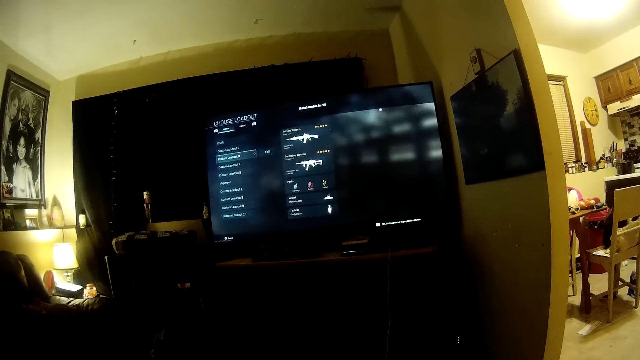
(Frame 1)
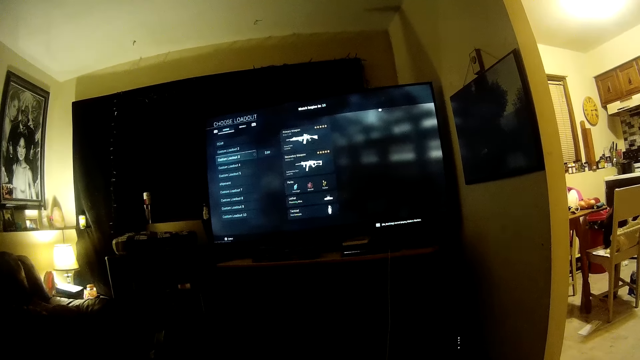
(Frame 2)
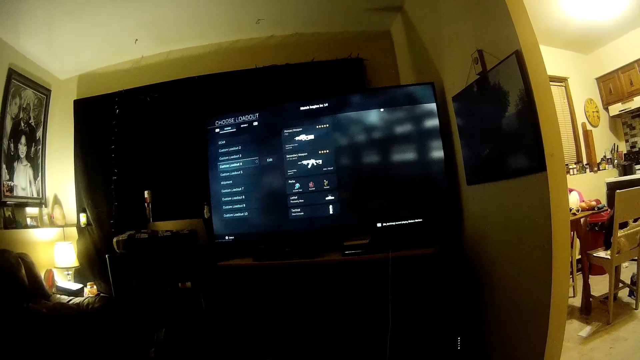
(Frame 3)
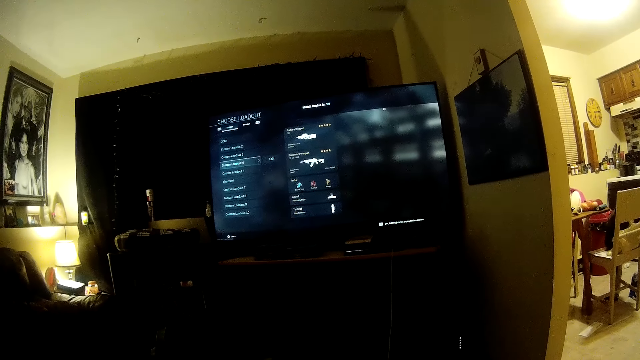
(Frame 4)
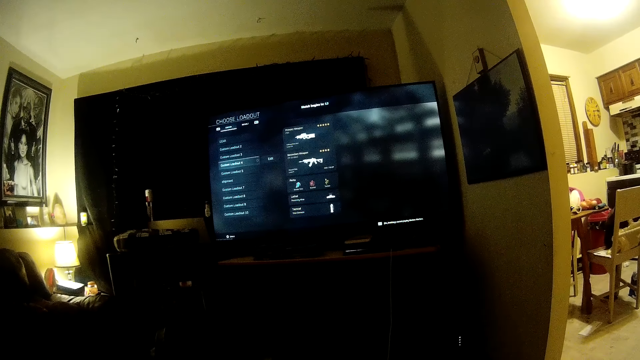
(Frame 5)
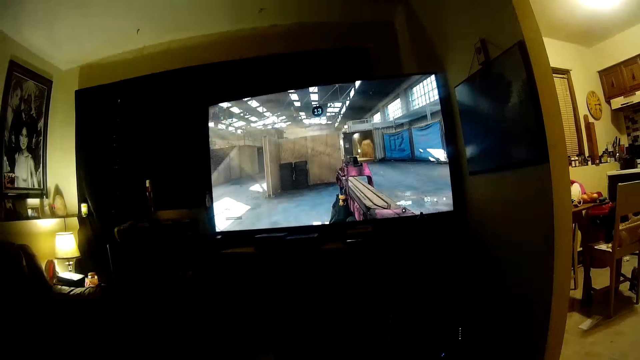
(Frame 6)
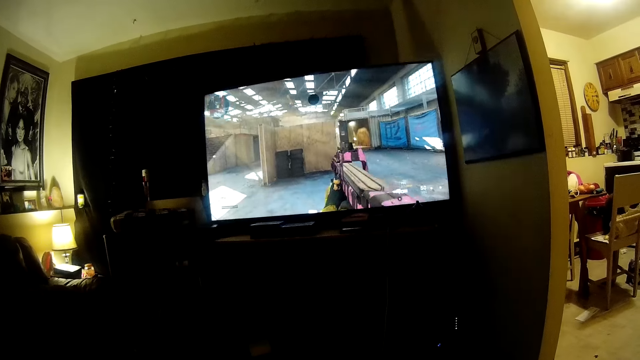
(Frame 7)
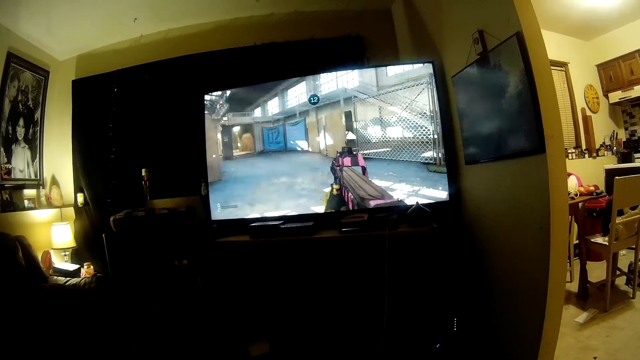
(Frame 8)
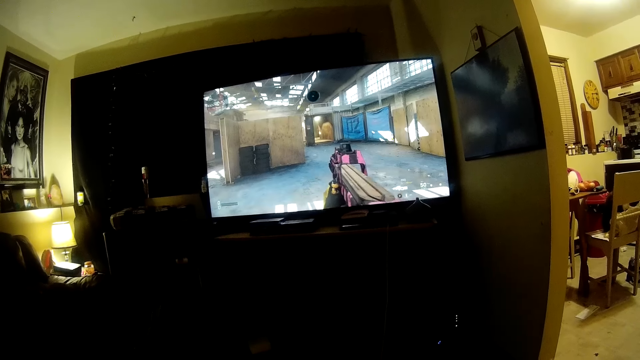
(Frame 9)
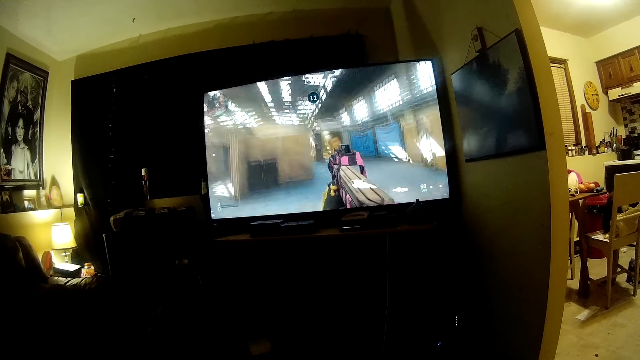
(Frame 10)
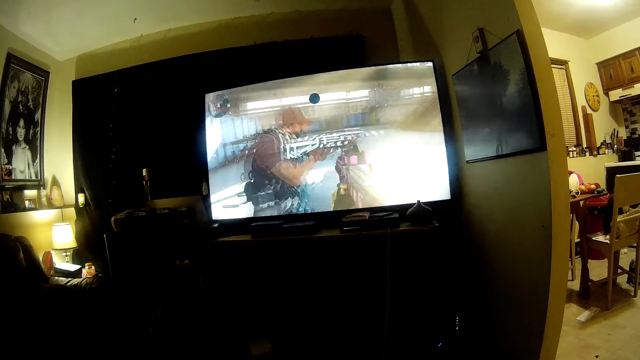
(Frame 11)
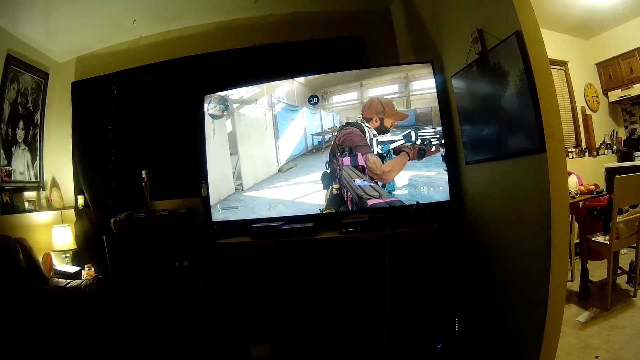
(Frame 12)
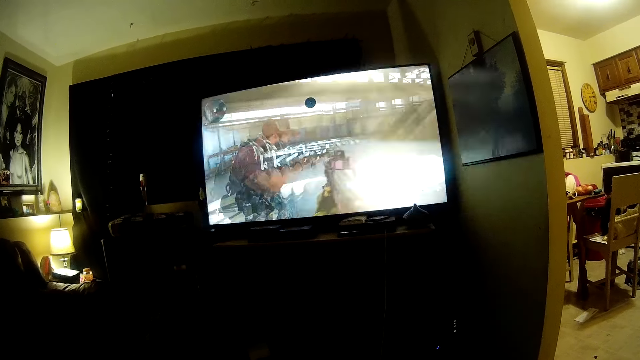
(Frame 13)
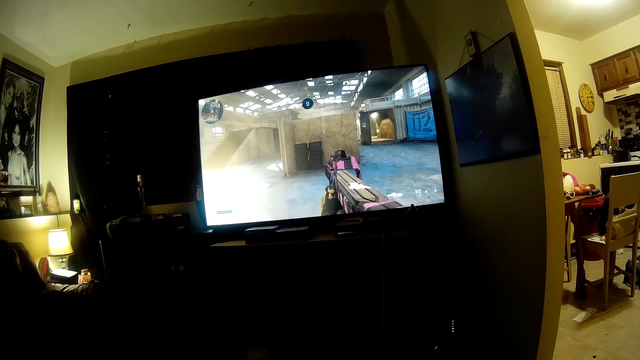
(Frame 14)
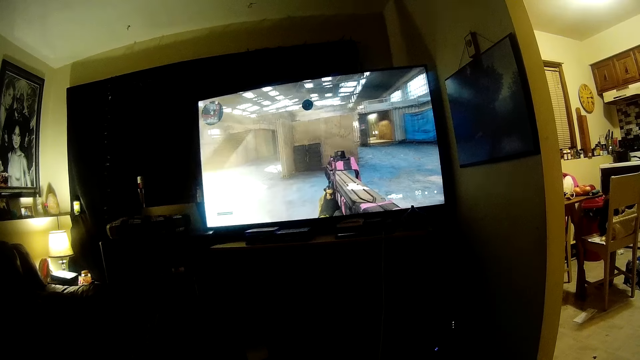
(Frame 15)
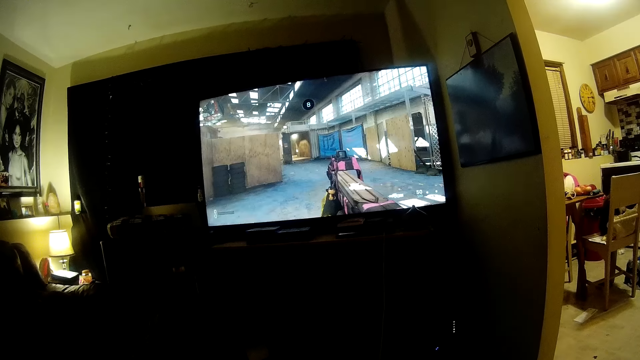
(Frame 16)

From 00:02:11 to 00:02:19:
The camera wearer plays the video game.

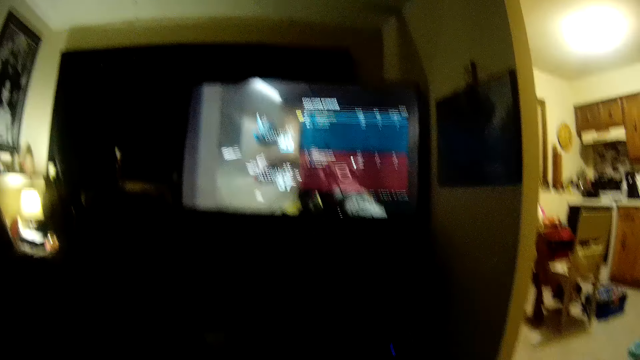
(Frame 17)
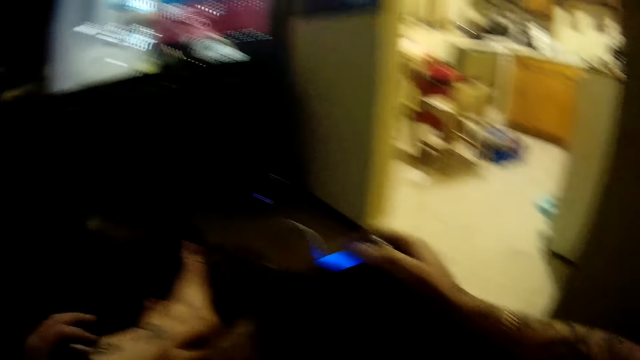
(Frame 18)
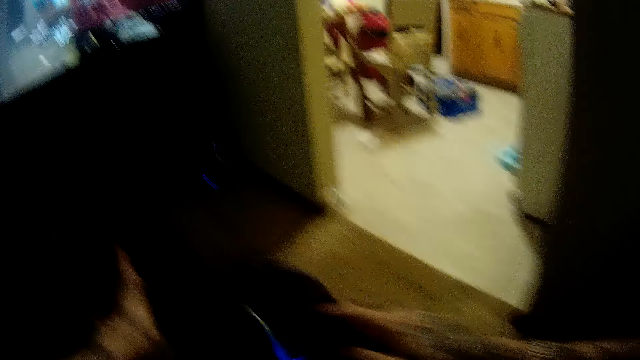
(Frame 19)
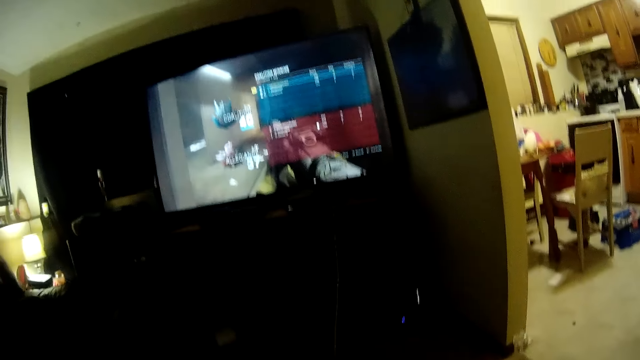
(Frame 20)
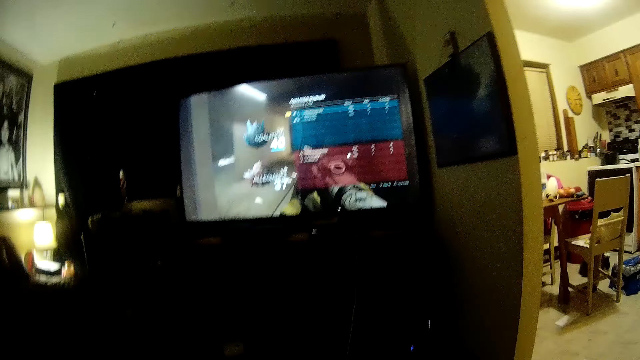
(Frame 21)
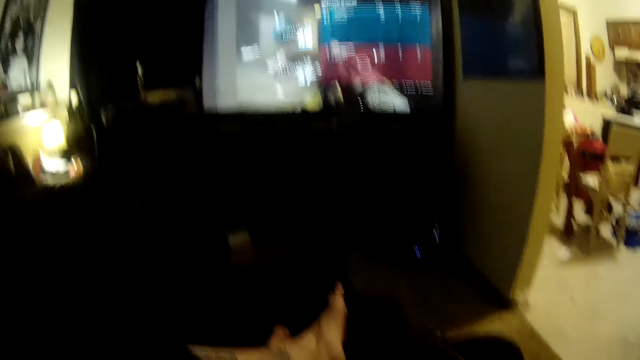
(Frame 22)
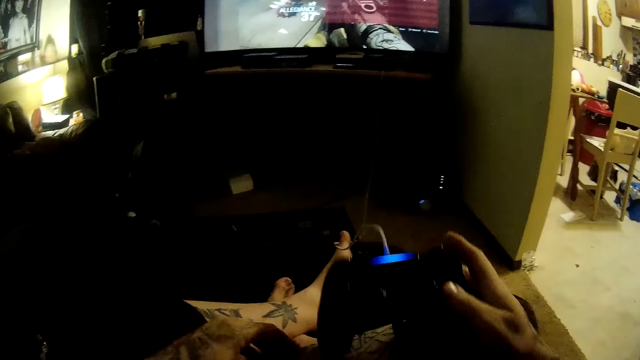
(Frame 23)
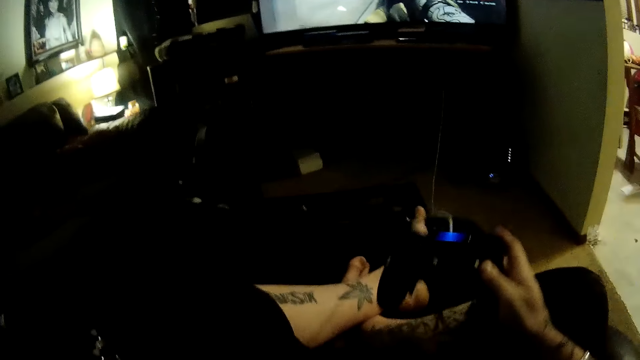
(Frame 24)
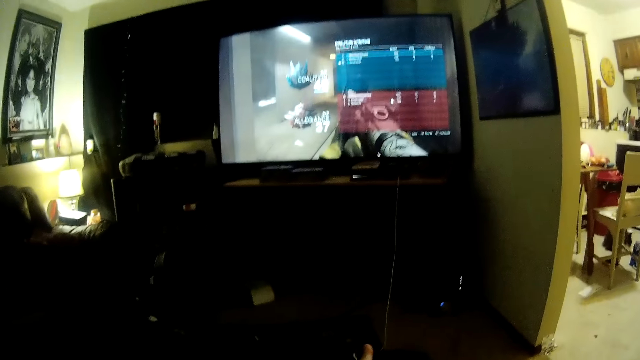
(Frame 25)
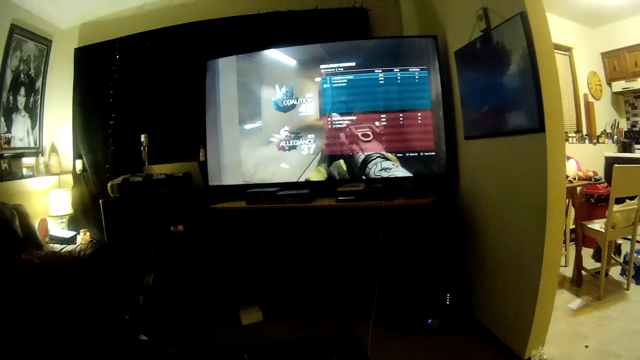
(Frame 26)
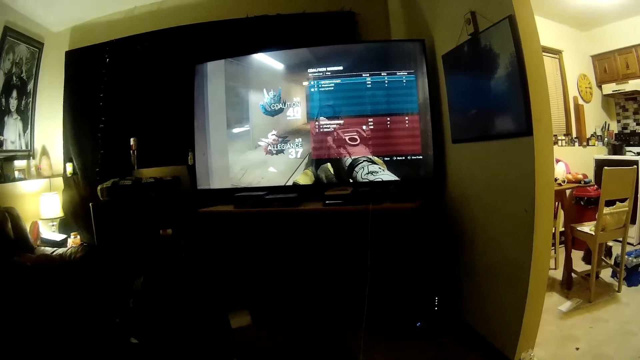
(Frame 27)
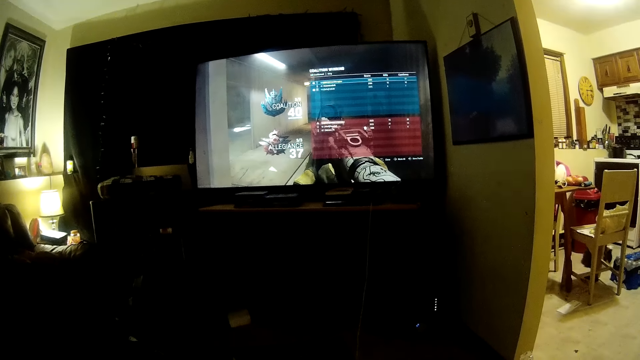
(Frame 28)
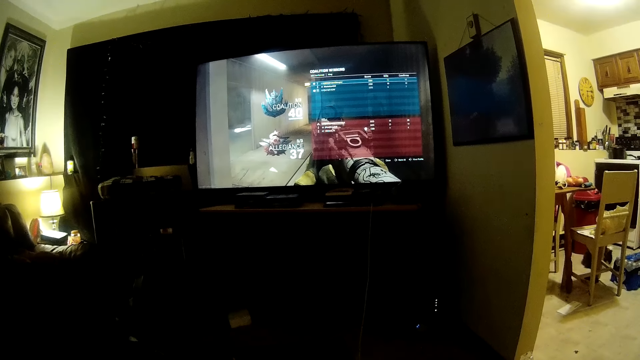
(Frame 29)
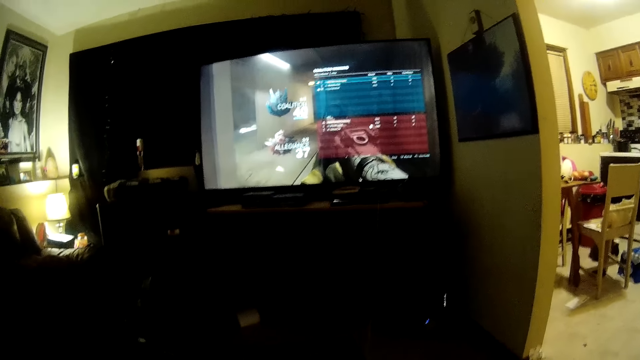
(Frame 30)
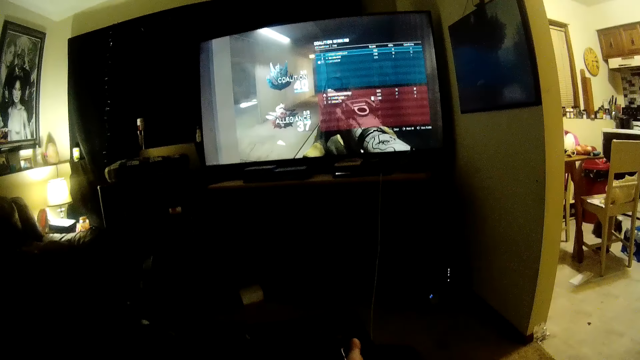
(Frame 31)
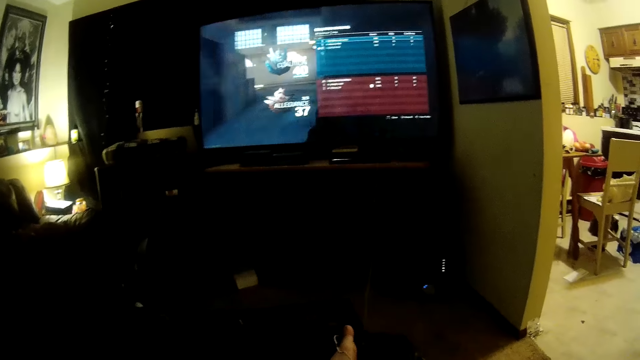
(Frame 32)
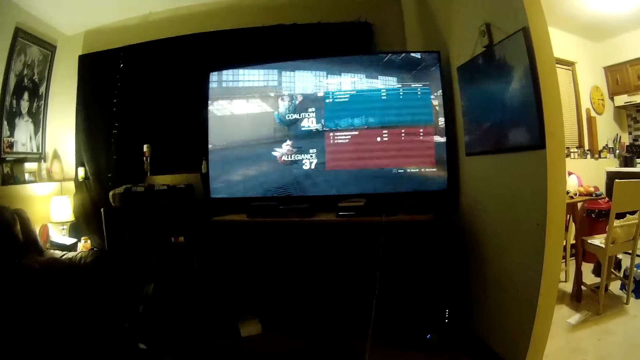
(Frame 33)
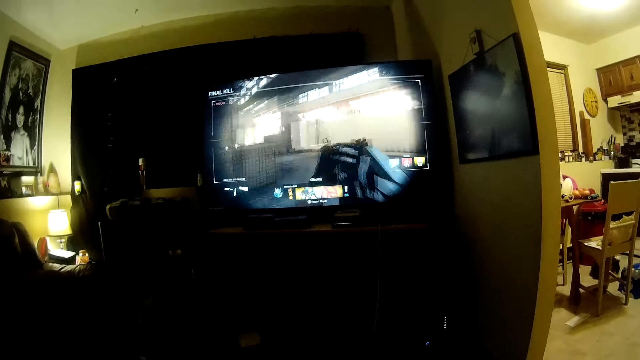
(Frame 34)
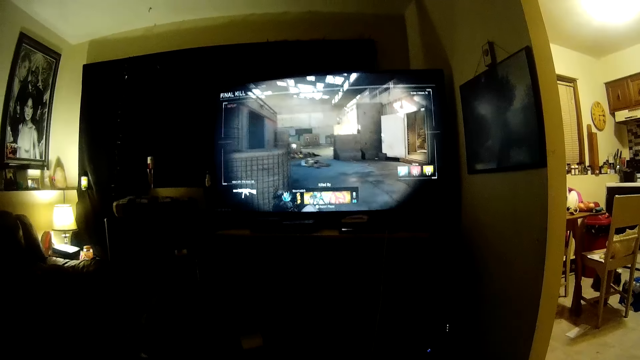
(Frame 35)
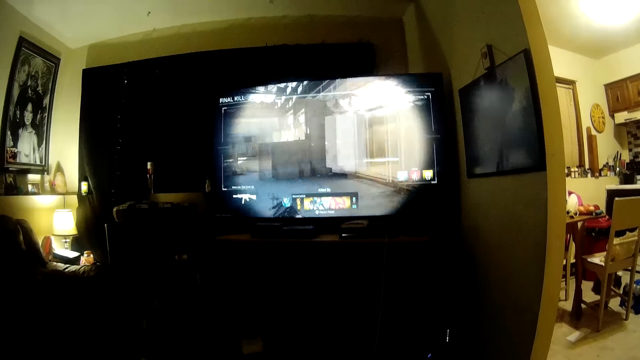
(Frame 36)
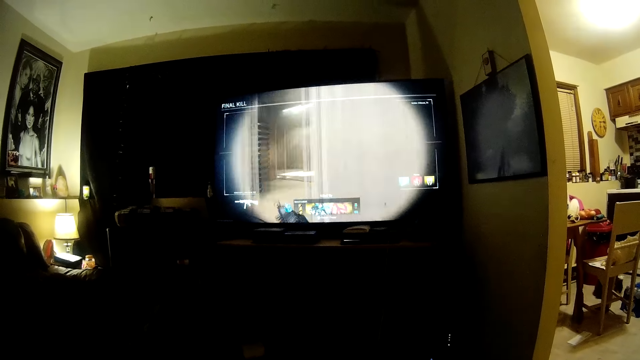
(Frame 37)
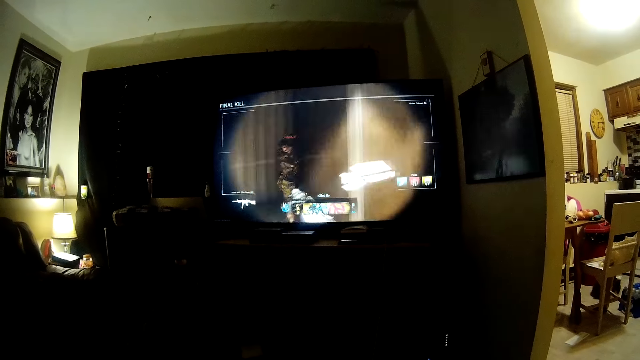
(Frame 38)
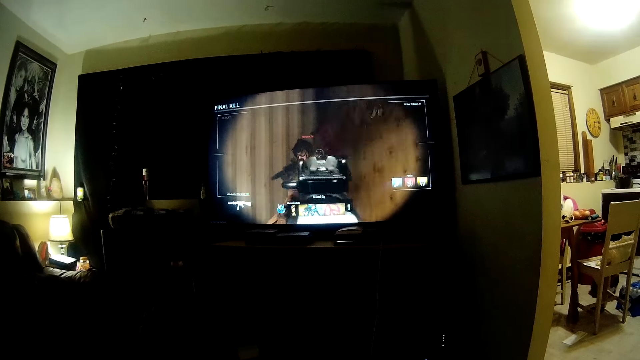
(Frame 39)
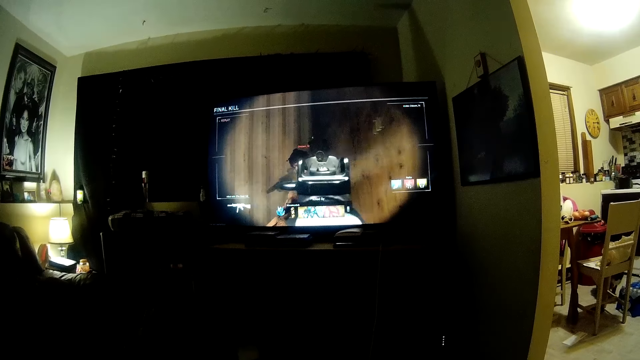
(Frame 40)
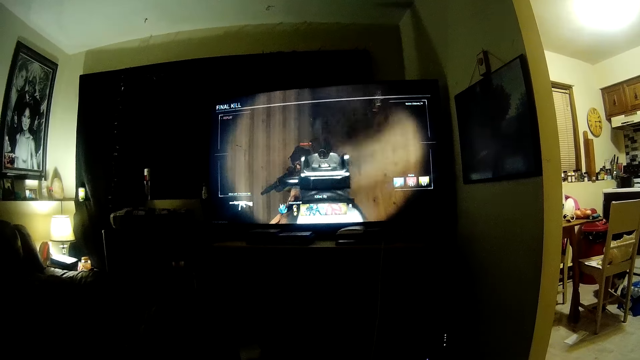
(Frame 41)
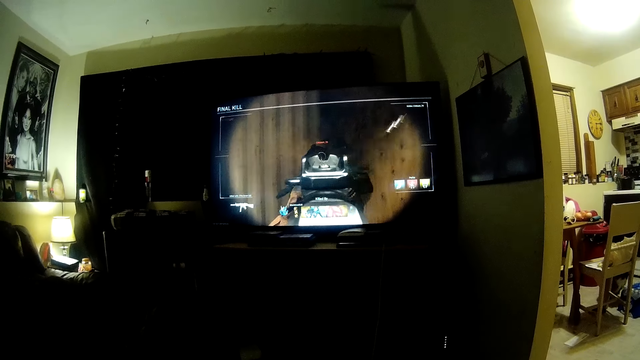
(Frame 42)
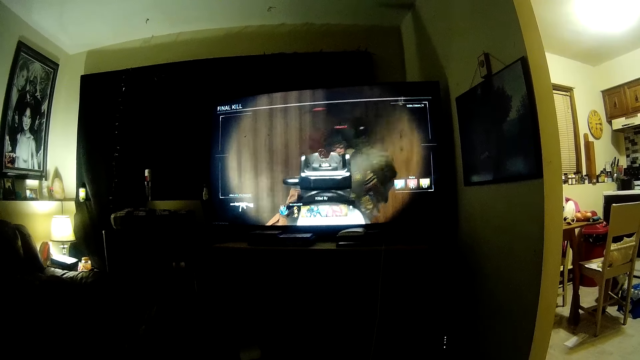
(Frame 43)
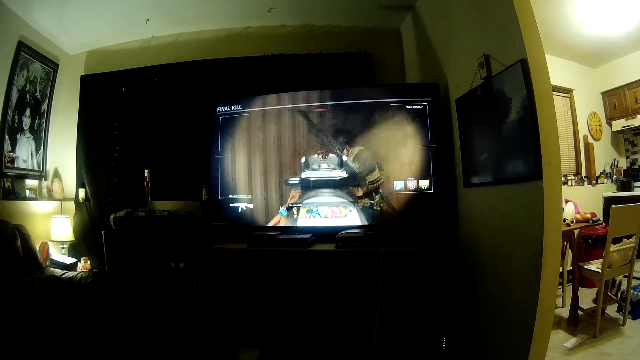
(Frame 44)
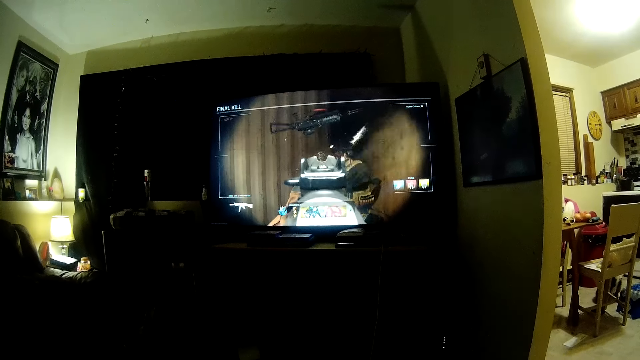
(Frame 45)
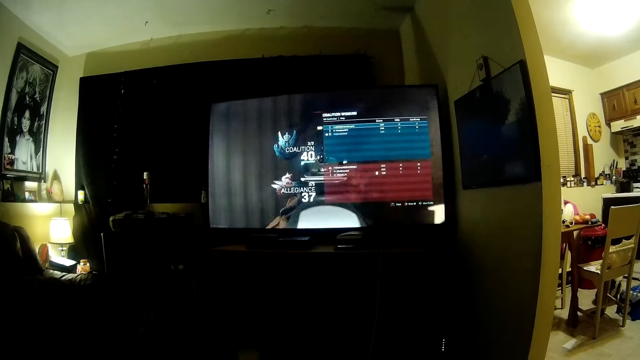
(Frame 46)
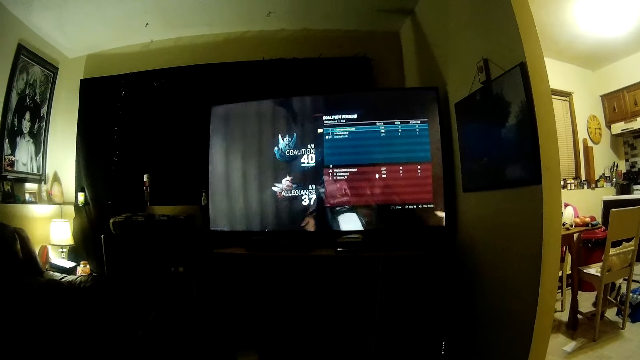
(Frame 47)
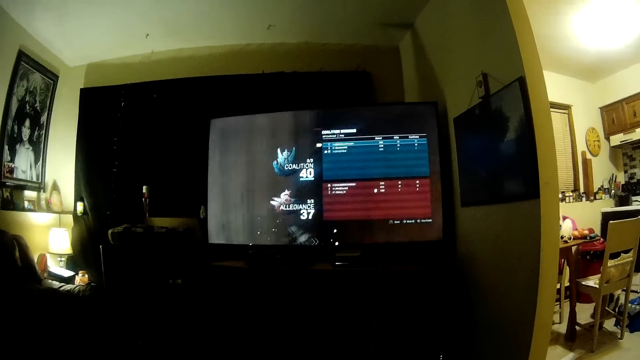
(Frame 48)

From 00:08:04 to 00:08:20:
The camera wearer turns the PS controller. They continue to play the PS game.
